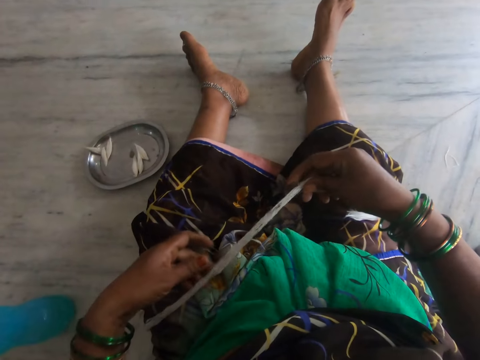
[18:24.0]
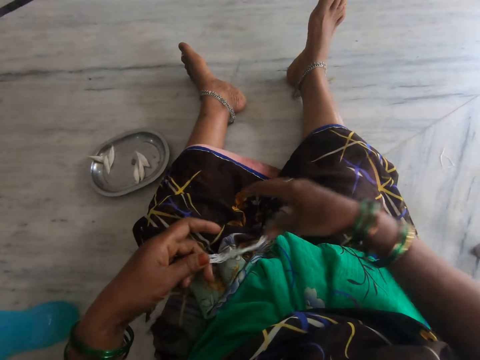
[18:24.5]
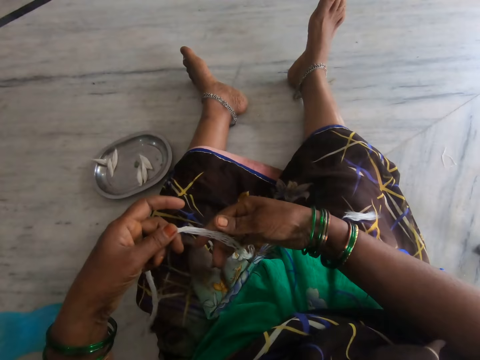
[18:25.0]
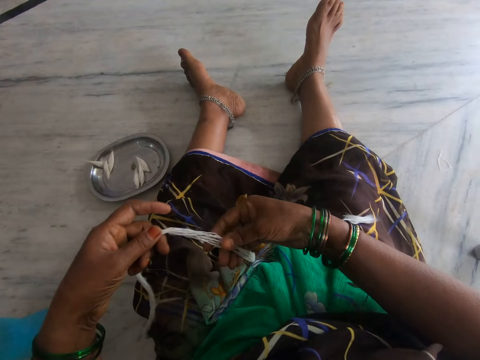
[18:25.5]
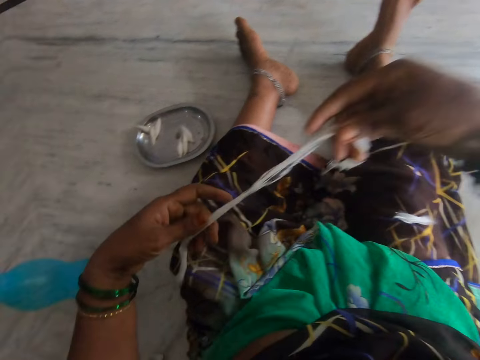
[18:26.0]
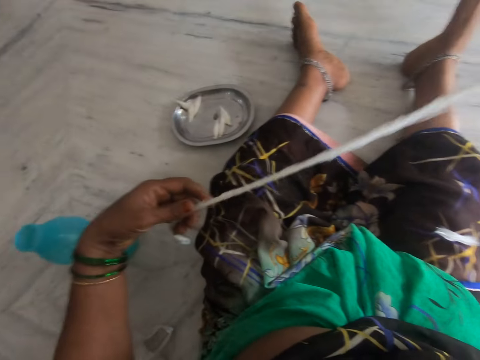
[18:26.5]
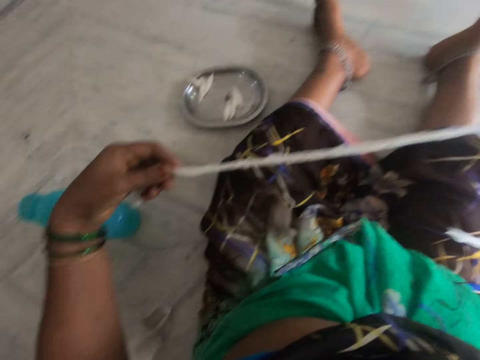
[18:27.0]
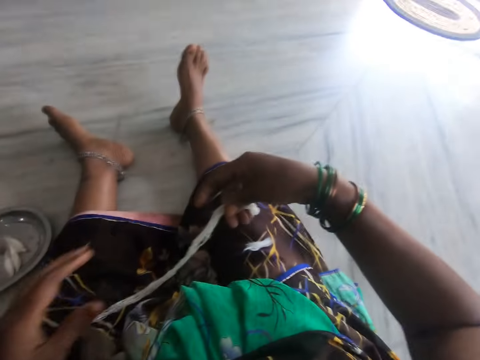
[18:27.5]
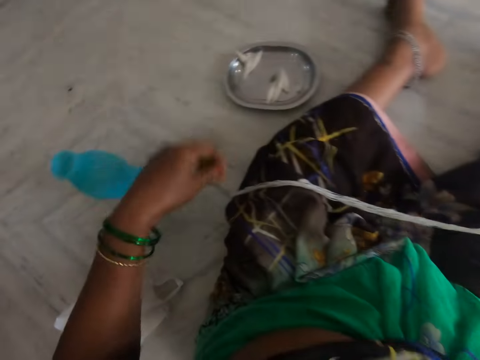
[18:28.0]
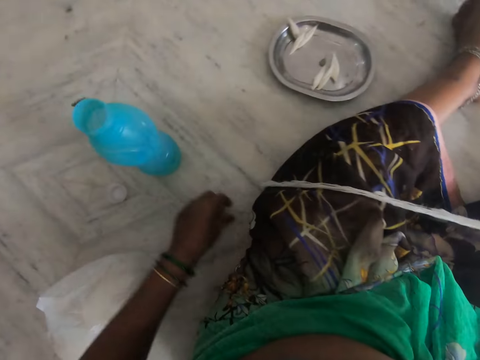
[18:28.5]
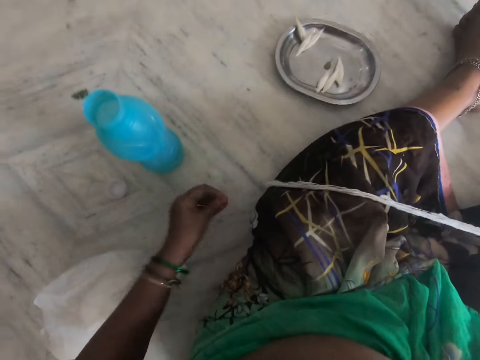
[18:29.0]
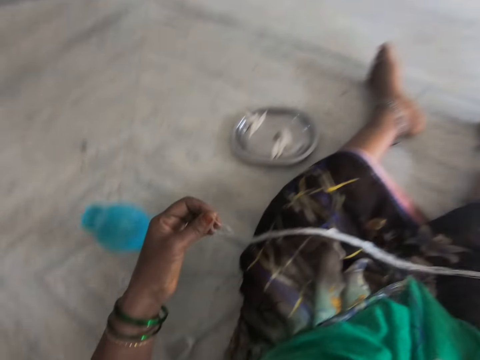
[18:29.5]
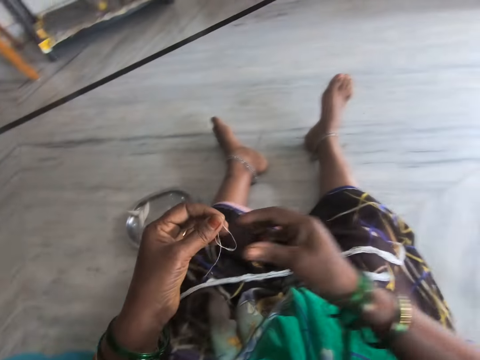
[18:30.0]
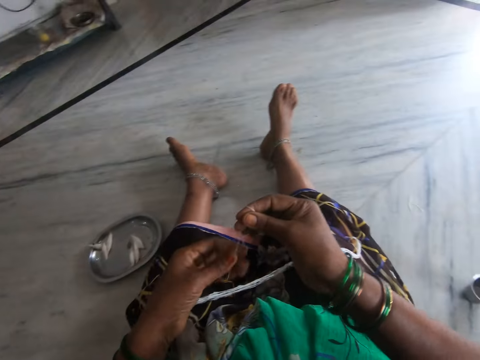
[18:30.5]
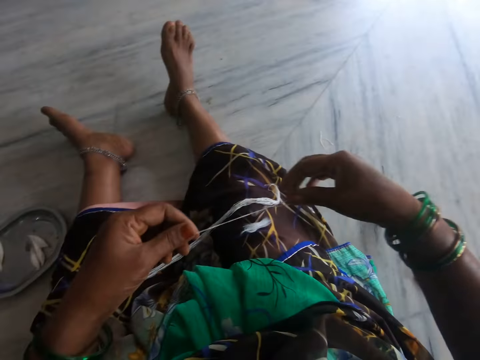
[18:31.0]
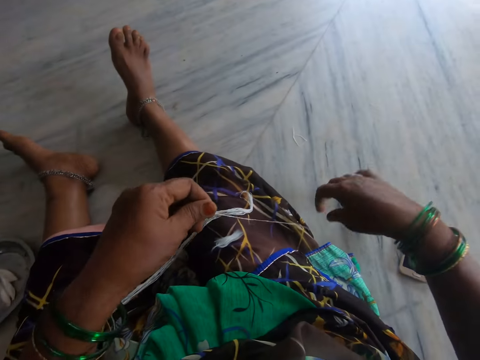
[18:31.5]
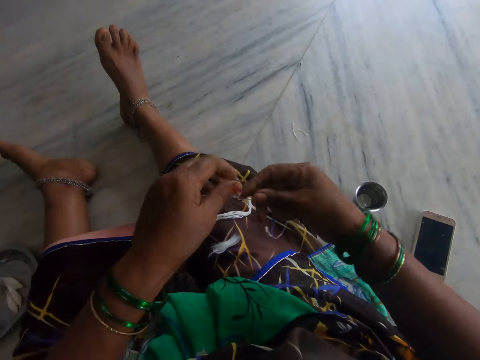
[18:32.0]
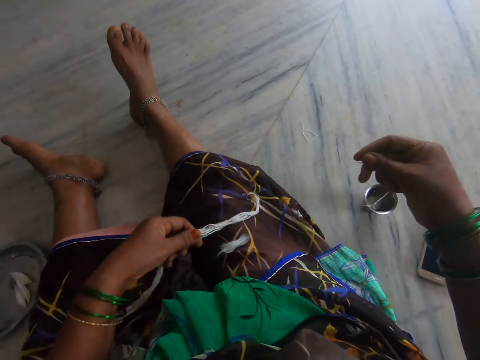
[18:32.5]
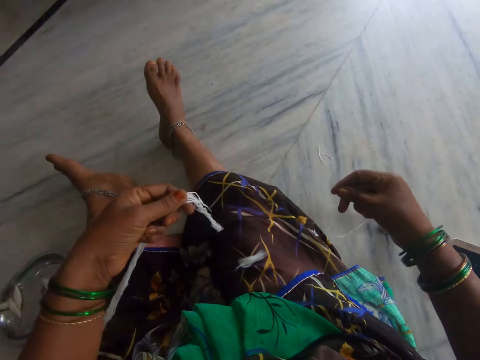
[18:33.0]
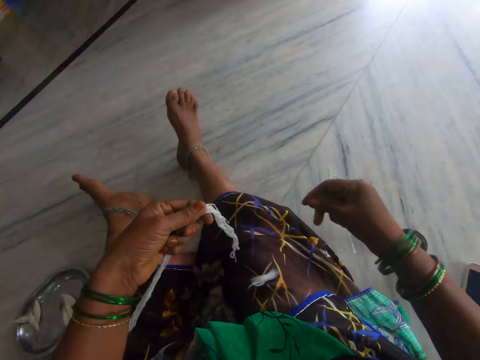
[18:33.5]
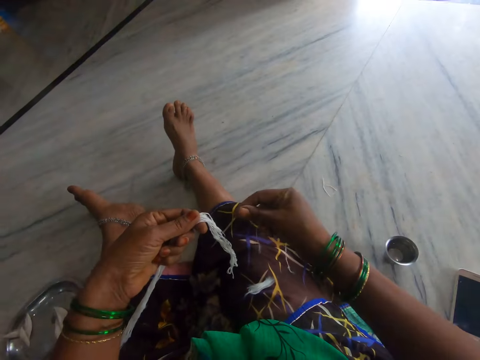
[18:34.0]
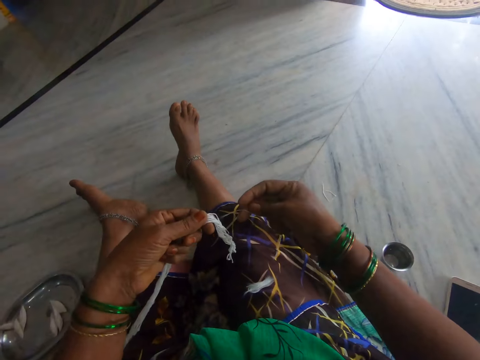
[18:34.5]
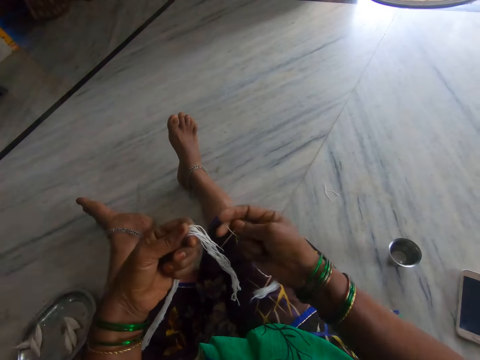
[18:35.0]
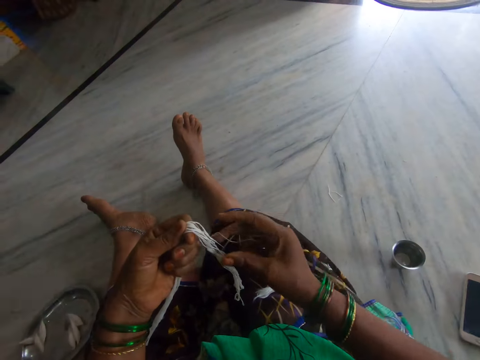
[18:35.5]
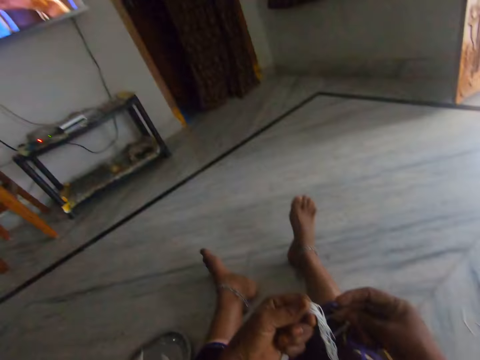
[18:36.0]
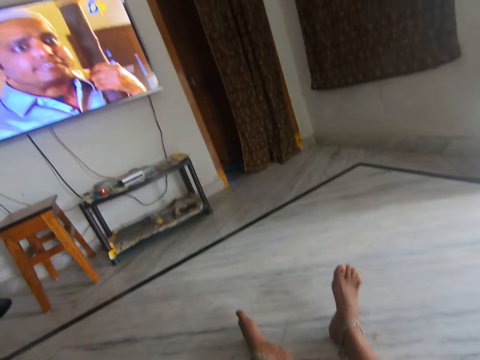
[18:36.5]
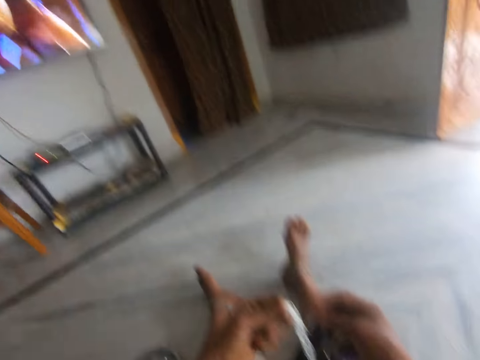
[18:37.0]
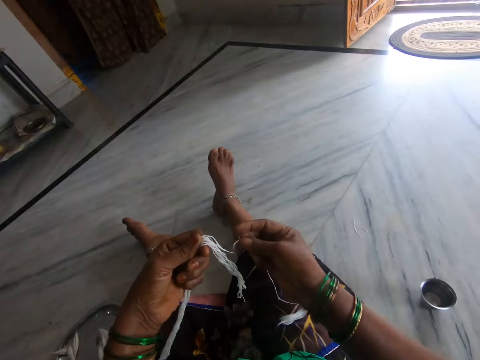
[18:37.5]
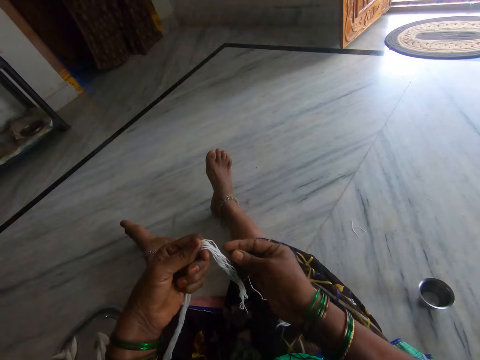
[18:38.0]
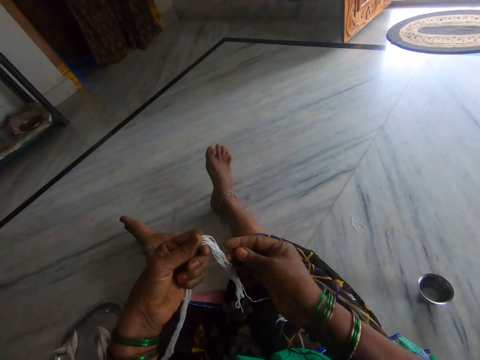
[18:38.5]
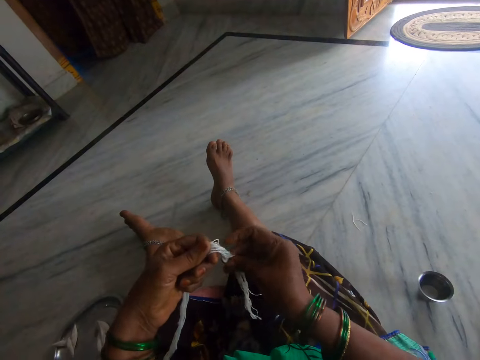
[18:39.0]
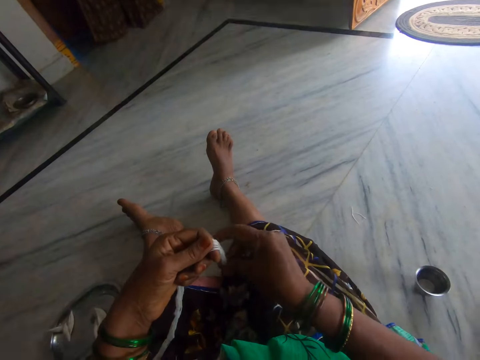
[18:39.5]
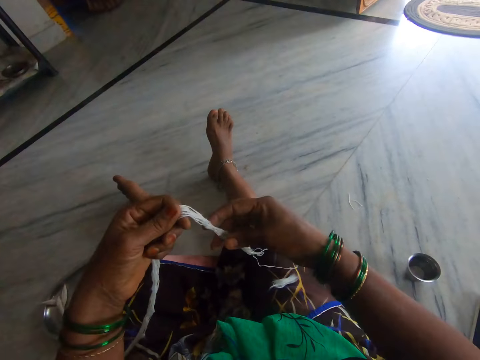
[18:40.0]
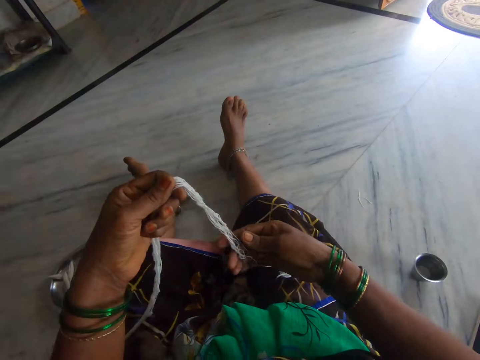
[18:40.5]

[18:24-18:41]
The camera wearer stretches the cotton wool. She adjusts the cotton wool. She picks up a cotton wool thread. She picks up the cotton wool thread with her left hand. She looks at the television.

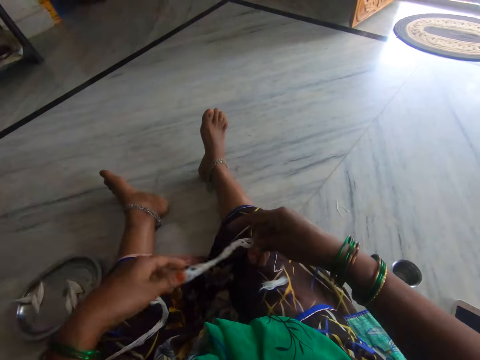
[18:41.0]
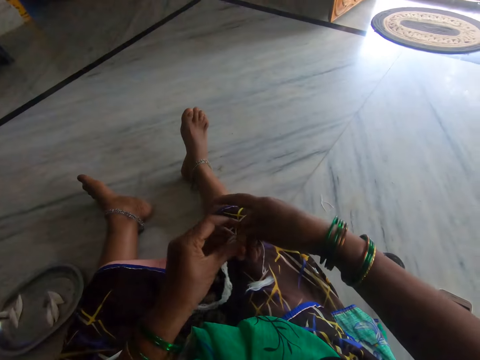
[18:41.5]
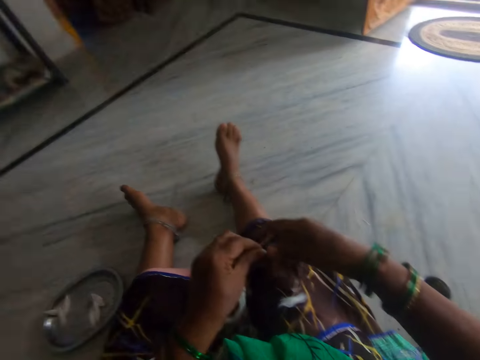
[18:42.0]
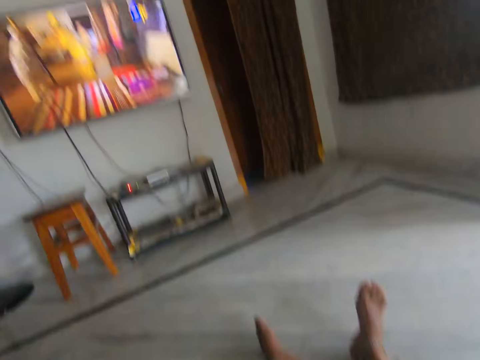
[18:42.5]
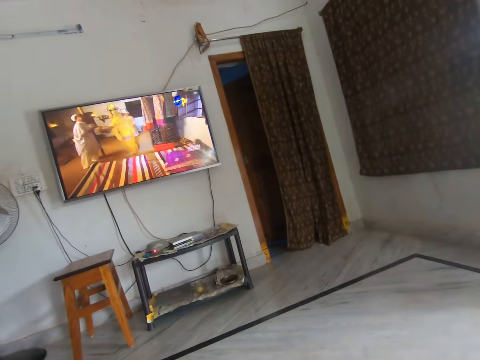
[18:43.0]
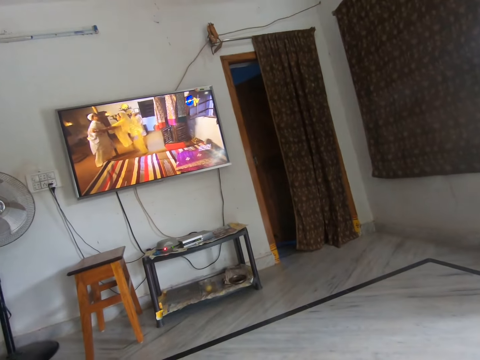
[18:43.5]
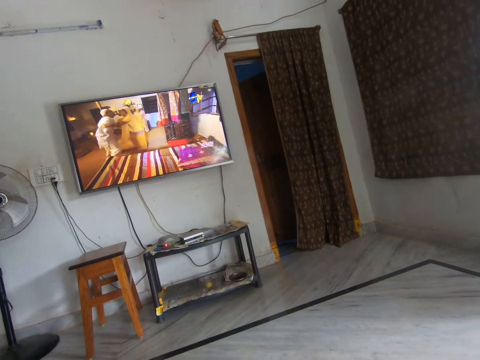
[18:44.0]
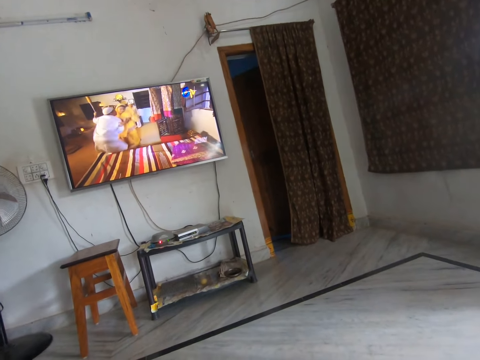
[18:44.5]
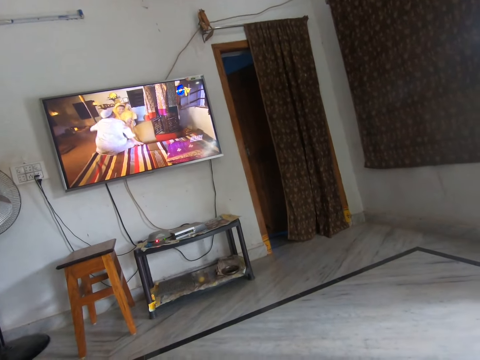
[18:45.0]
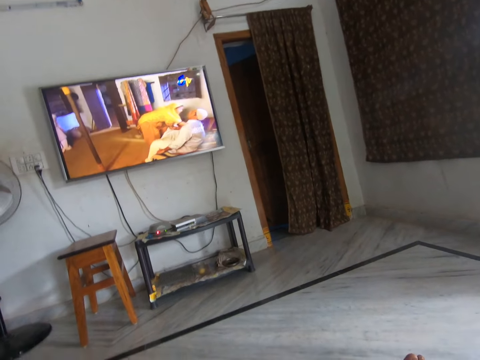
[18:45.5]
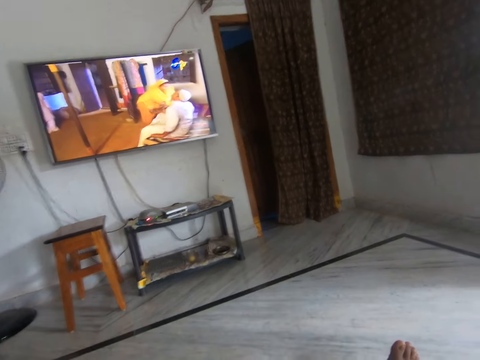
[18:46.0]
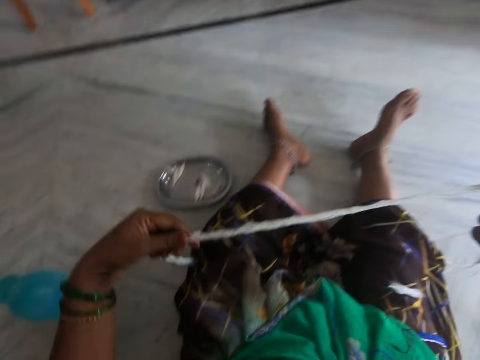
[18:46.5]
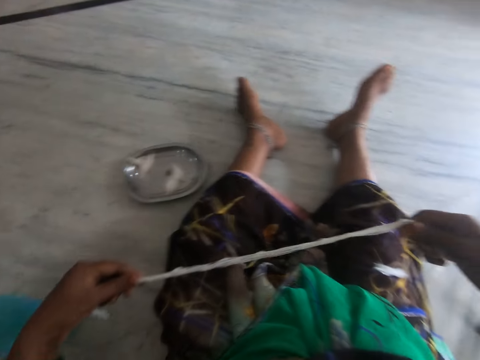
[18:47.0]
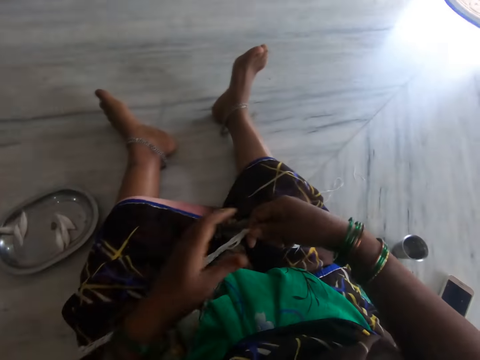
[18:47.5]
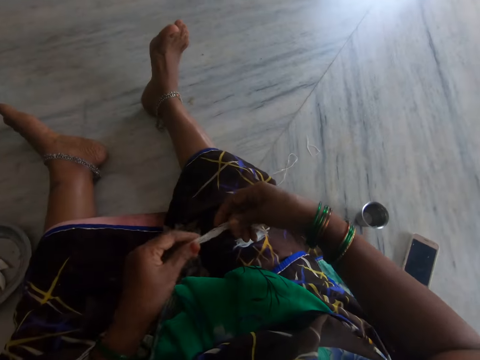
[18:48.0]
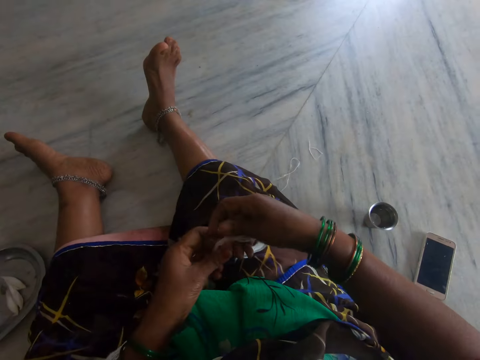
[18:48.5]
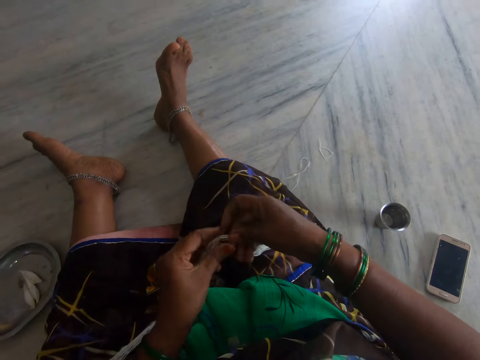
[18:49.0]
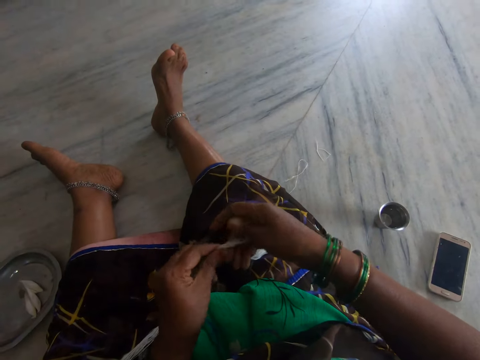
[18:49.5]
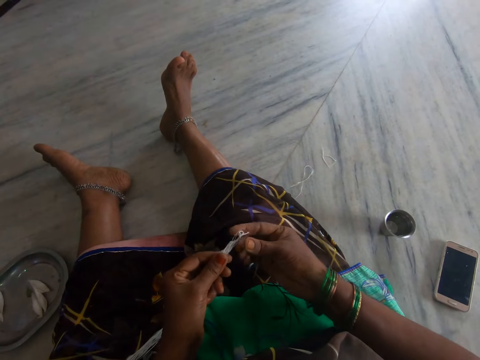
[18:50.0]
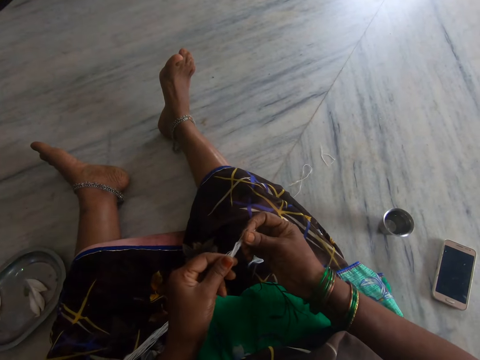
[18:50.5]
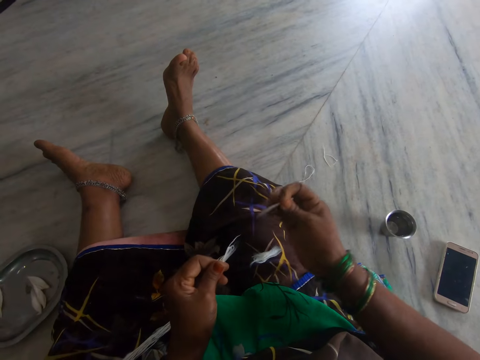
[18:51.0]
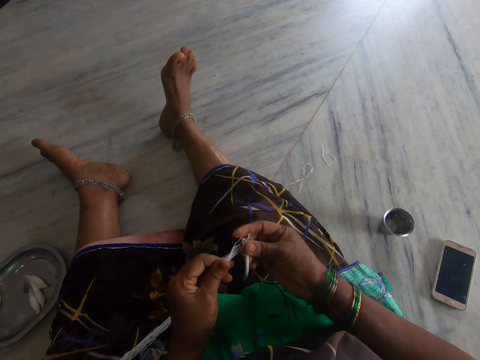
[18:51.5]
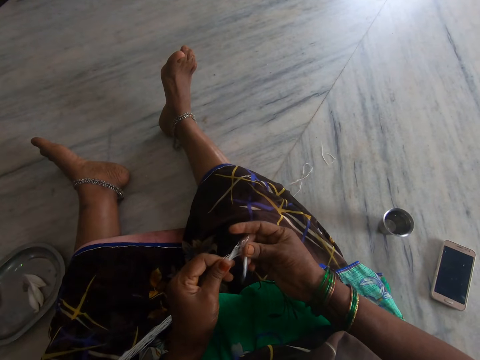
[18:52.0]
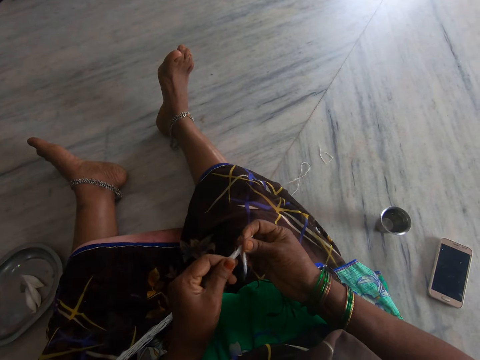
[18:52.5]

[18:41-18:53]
The camera wearer adjusts the cotton wool. They cut the cotton wool.
